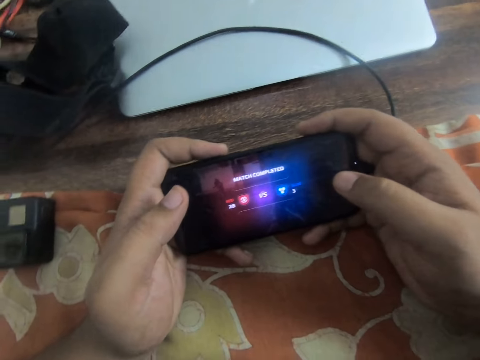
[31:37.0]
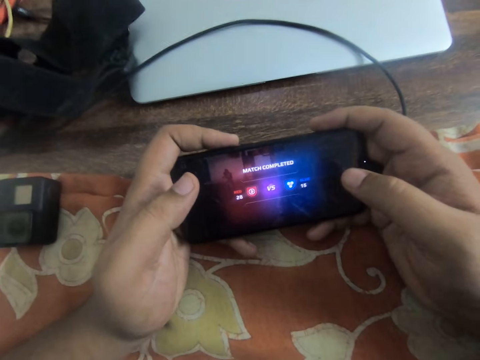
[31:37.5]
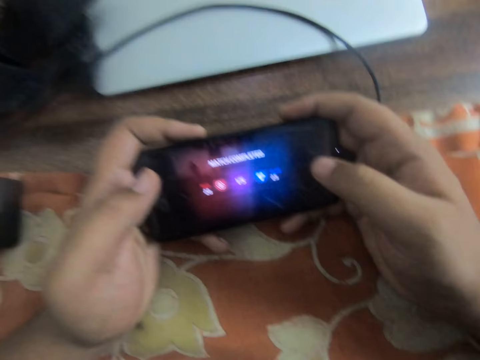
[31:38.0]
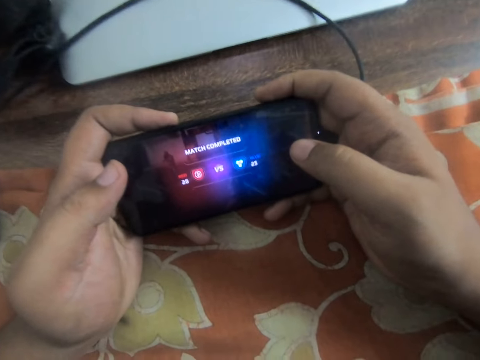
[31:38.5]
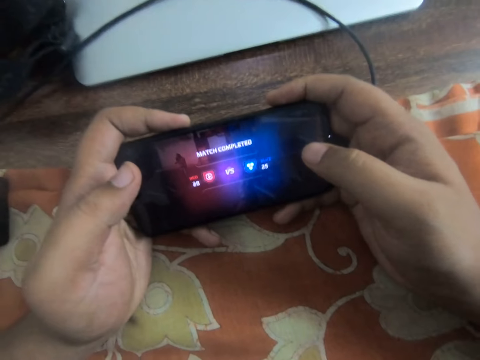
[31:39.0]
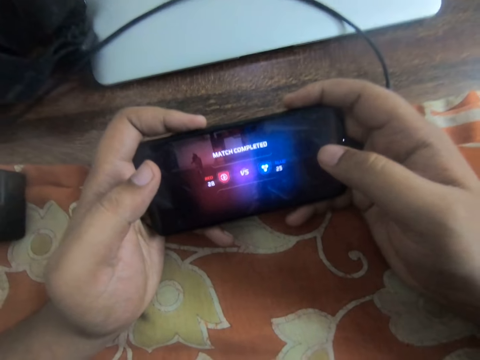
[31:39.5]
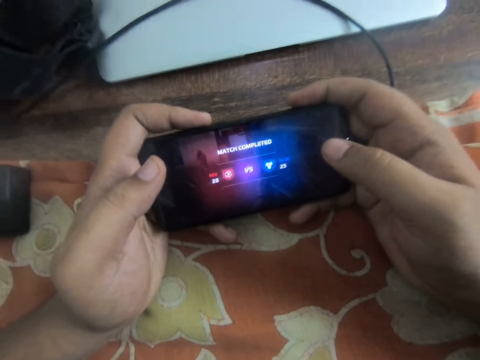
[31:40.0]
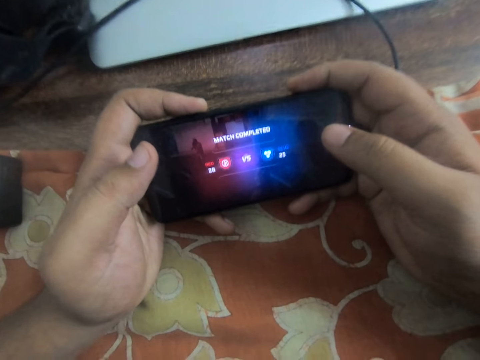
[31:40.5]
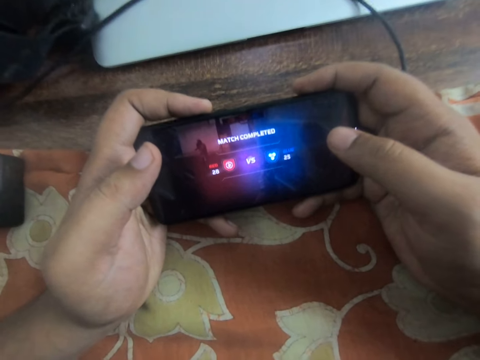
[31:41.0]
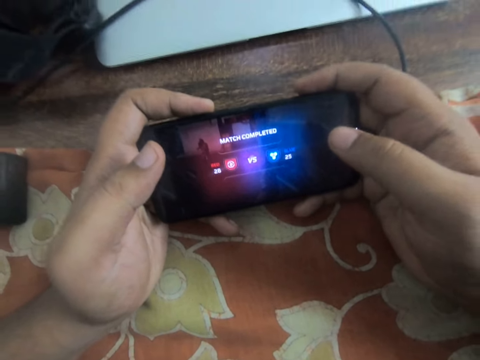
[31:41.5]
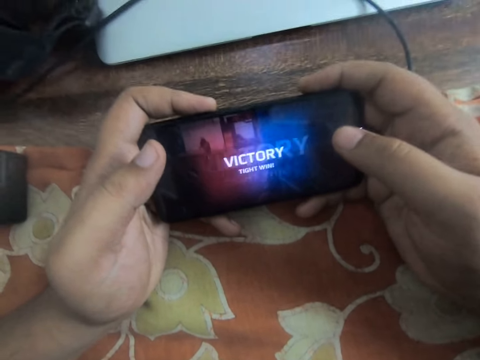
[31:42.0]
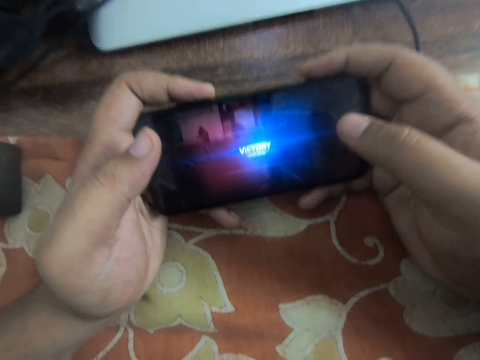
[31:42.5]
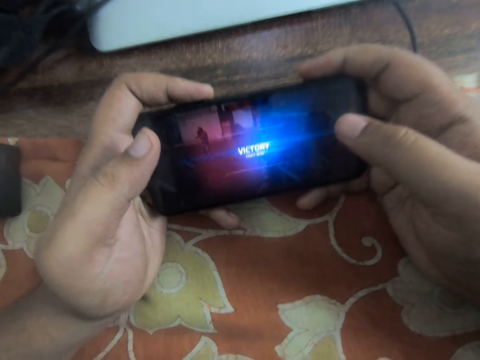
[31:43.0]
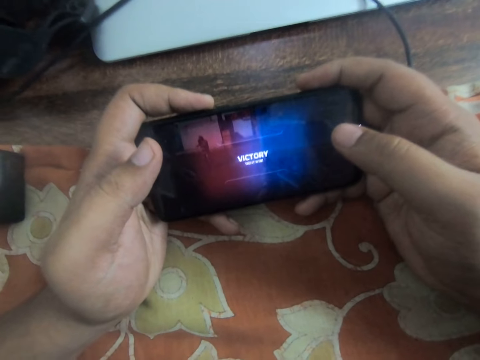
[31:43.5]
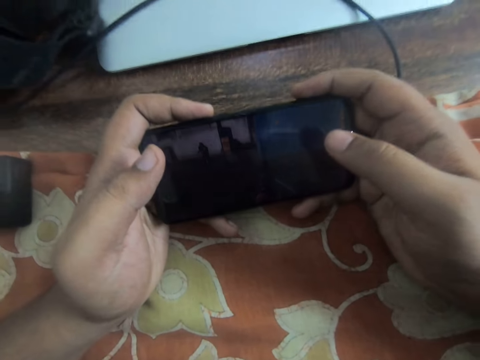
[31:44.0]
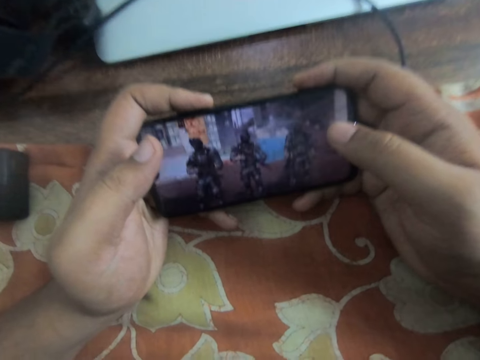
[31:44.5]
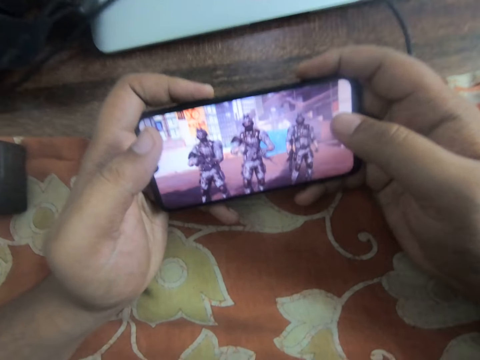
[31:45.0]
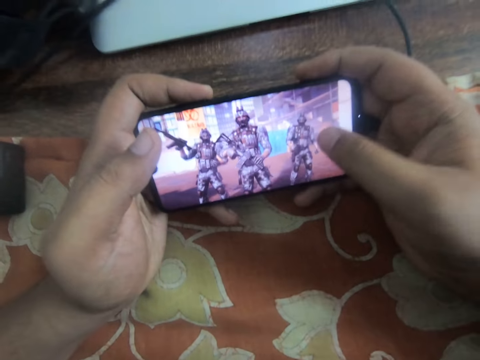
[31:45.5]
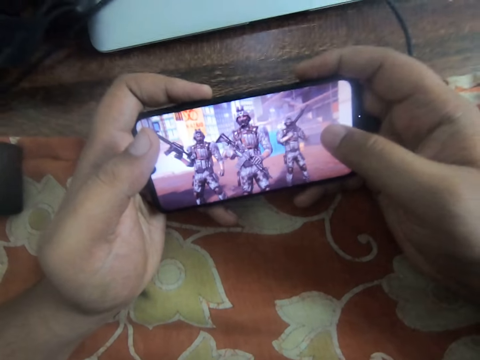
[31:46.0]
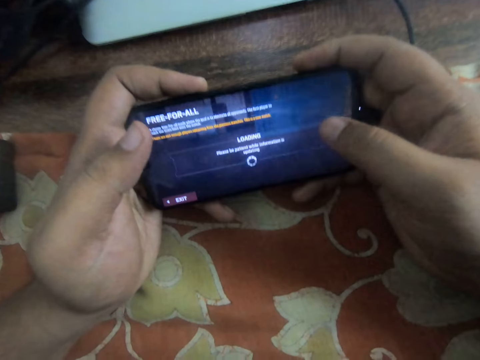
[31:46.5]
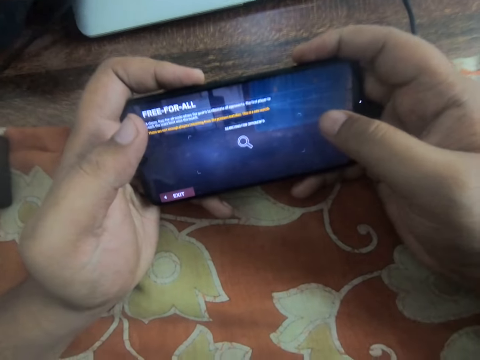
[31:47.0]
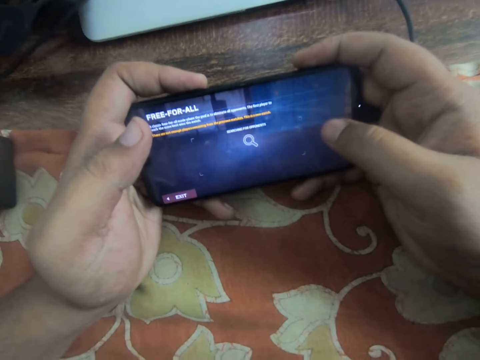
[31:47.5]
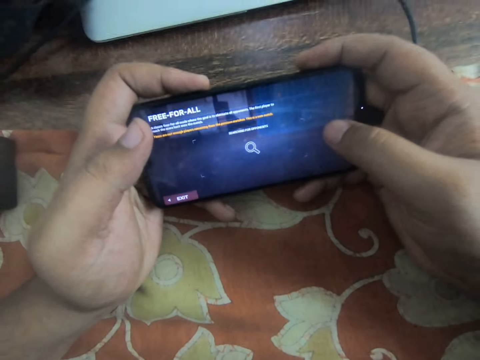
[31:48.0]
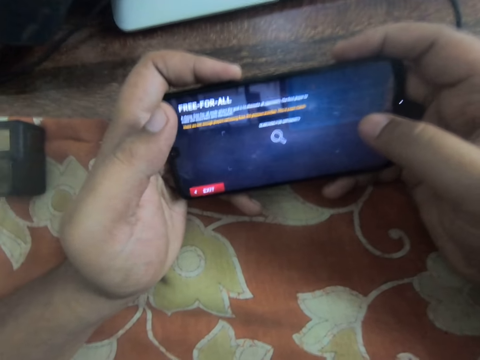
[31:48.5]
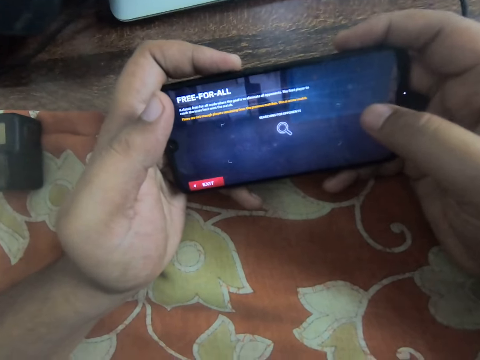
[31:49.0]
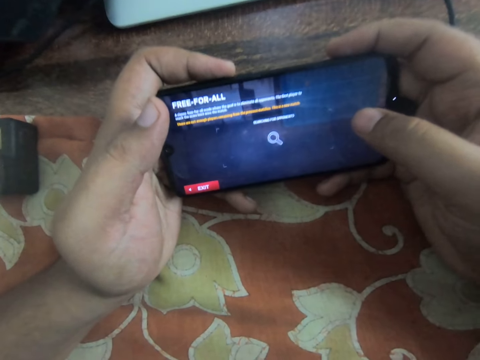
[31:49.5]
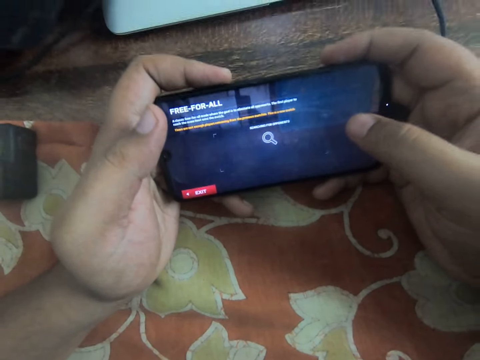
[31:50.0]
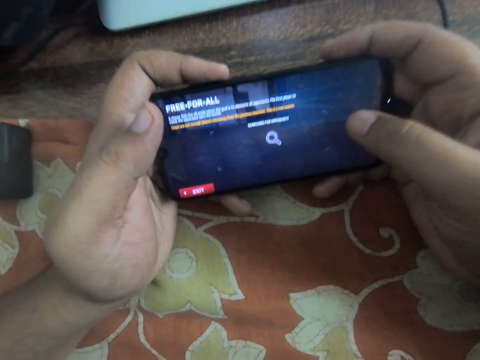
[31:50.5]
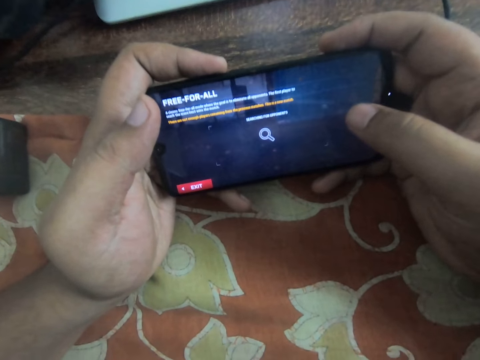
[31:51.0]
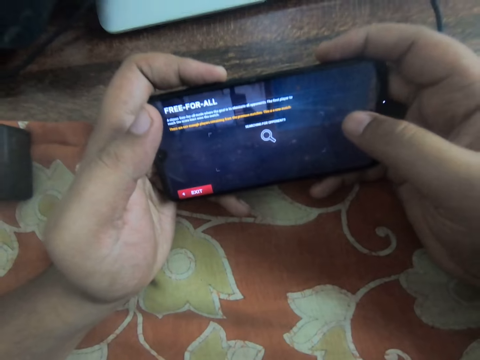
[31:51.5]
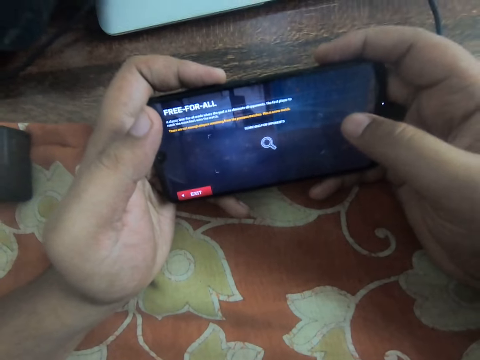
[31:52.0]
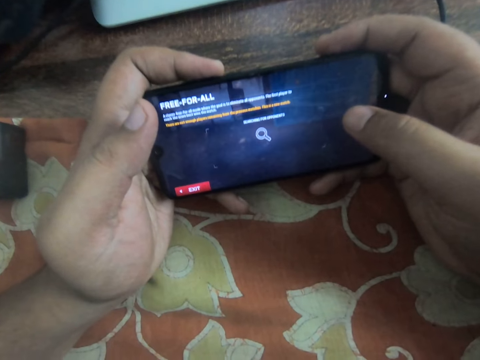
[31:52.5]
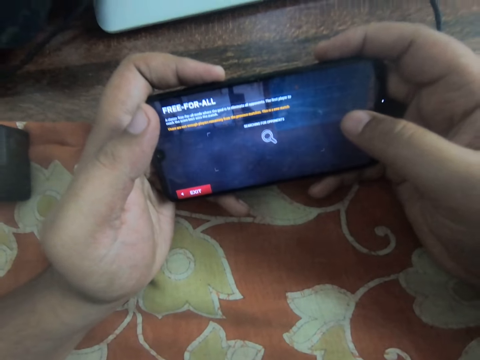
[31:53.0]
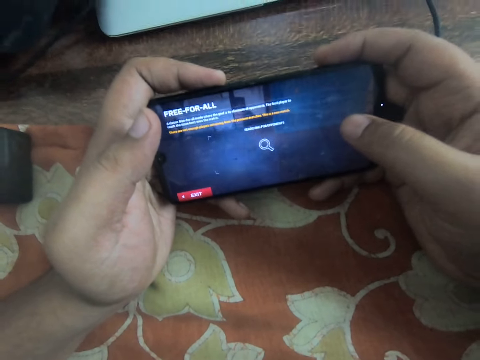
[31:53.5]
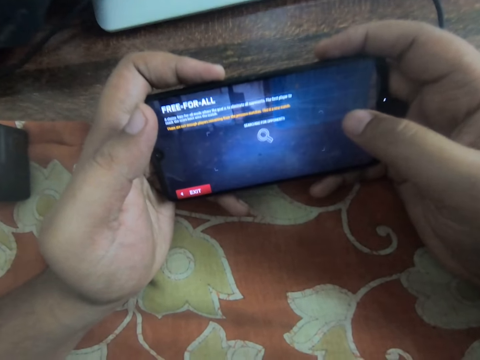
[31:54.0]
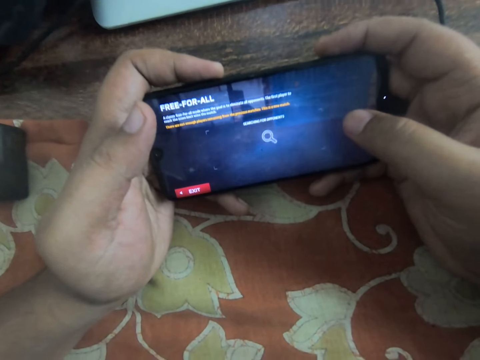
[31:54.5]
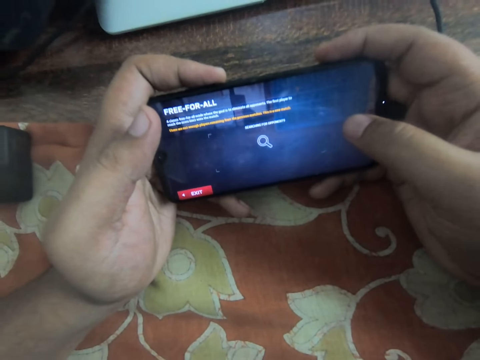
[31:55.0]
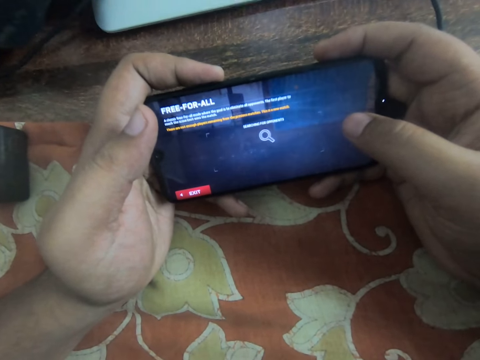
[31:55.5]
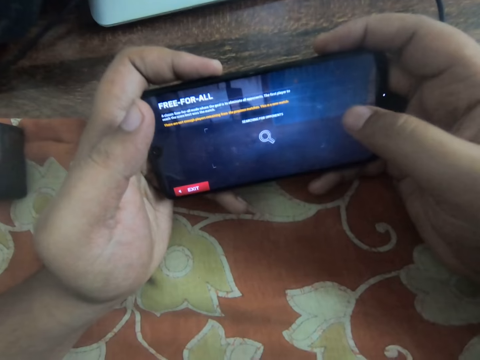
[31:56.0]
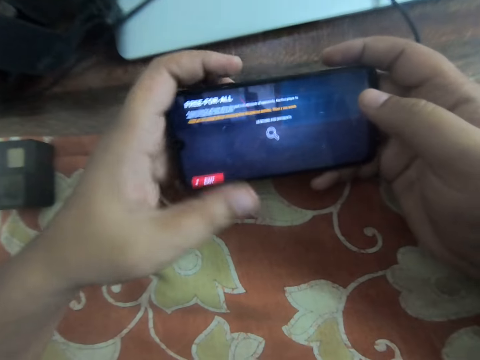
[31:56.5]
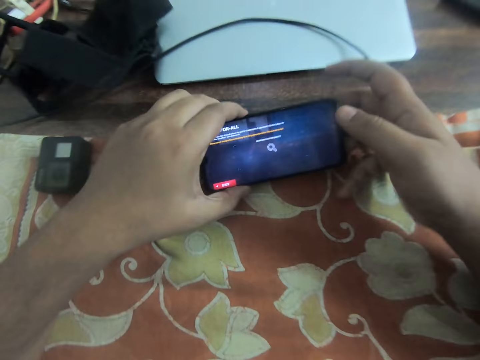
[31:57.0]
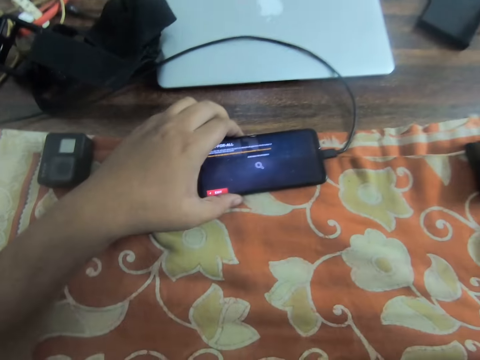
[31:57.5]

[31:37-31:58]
The camera wearer slides his left thumb on the screen. He drops the phone on the table.
